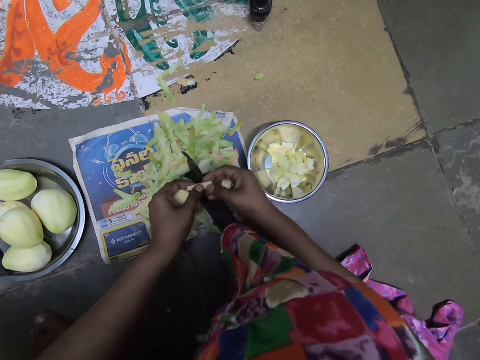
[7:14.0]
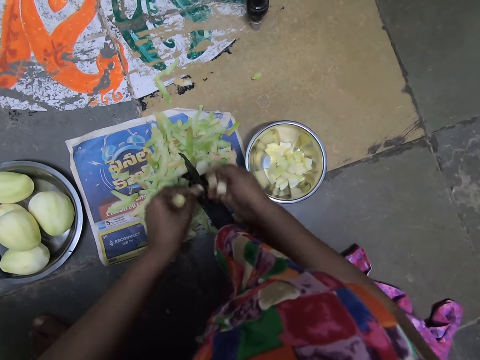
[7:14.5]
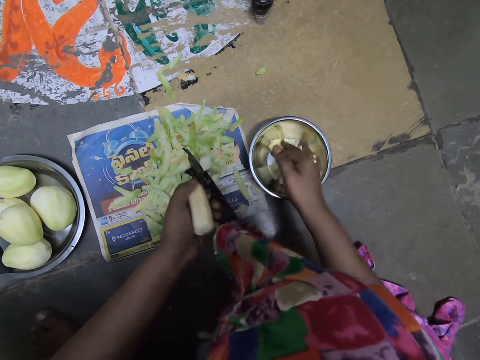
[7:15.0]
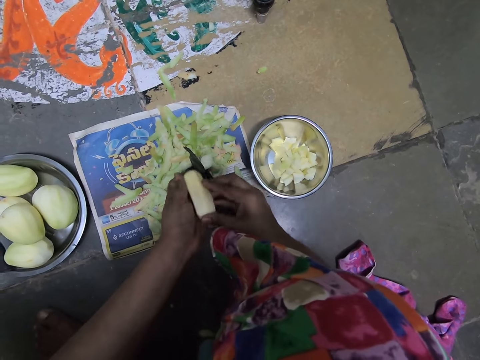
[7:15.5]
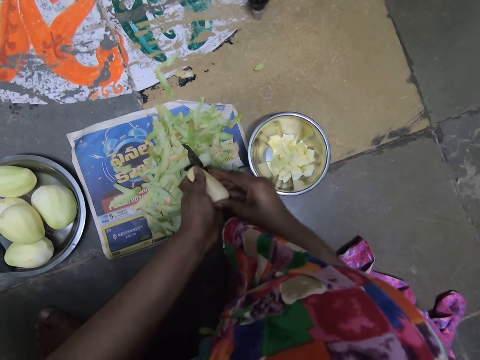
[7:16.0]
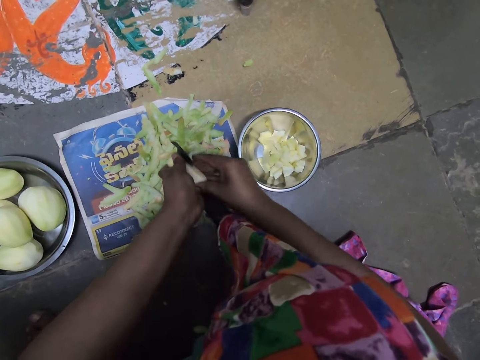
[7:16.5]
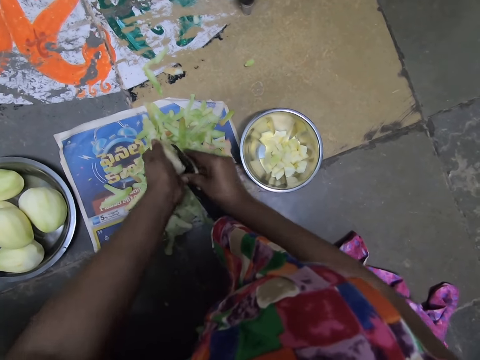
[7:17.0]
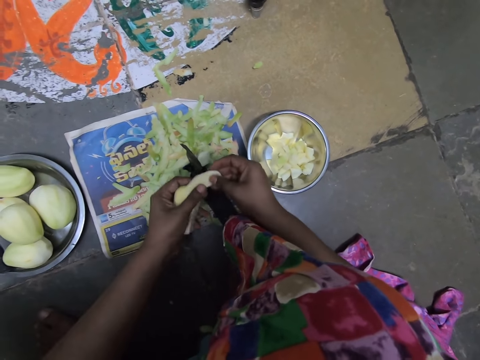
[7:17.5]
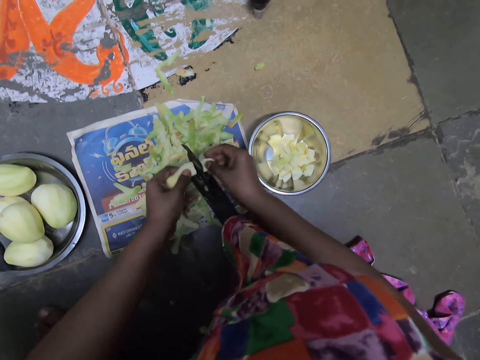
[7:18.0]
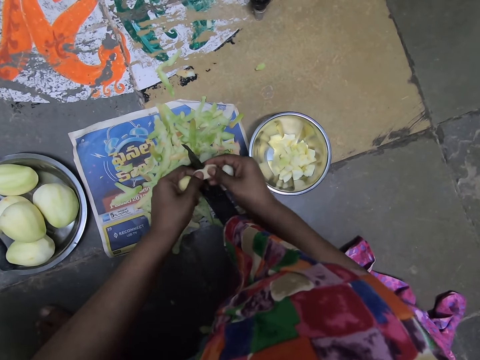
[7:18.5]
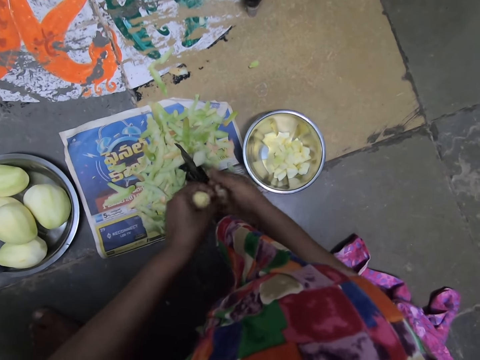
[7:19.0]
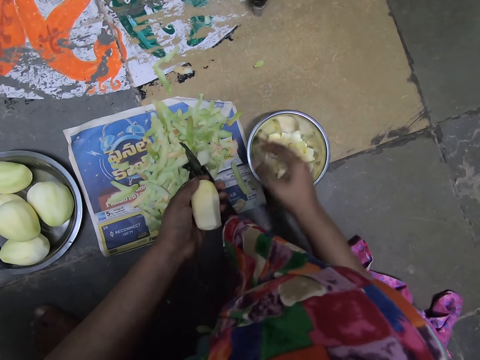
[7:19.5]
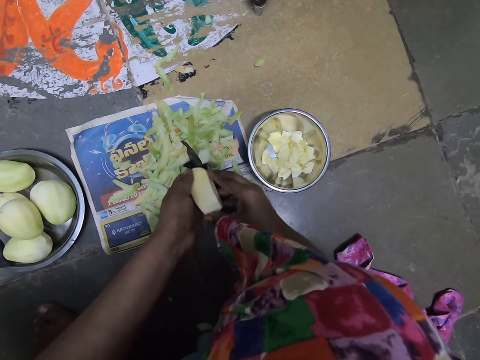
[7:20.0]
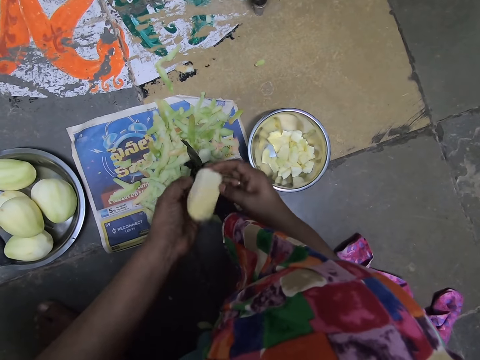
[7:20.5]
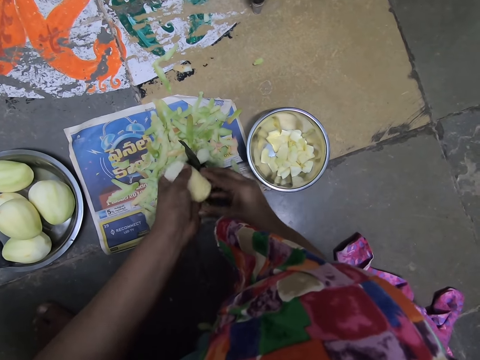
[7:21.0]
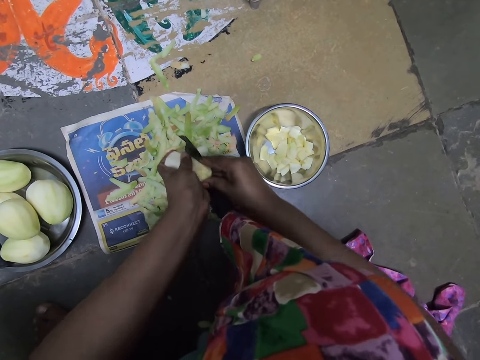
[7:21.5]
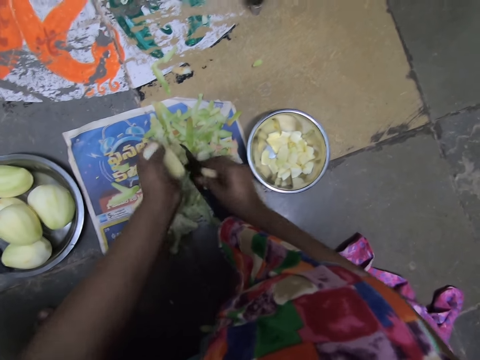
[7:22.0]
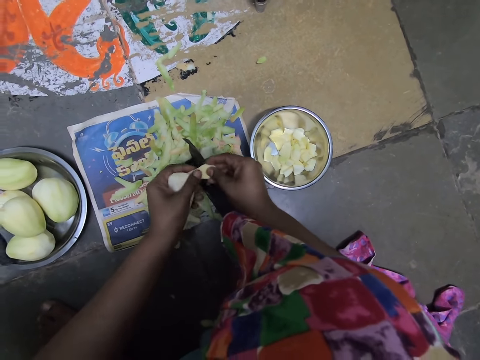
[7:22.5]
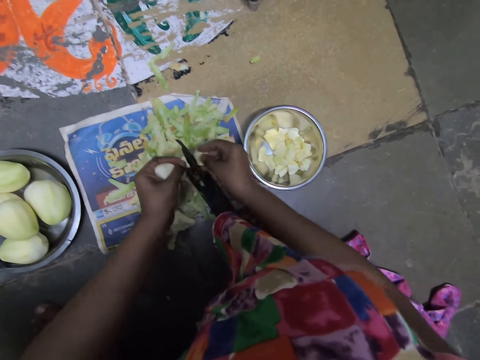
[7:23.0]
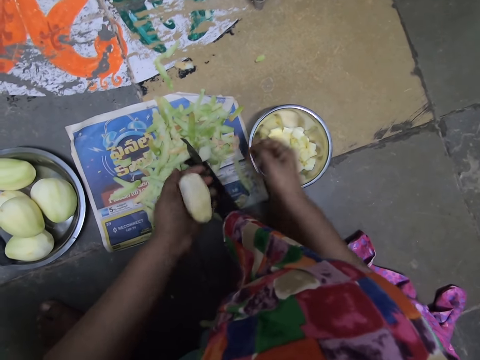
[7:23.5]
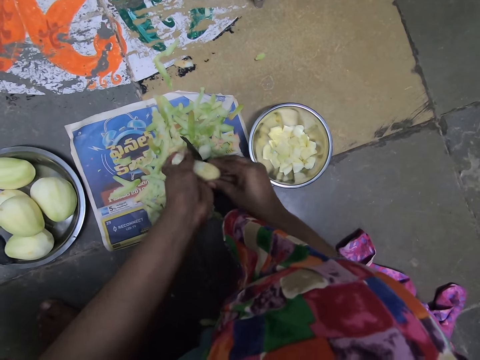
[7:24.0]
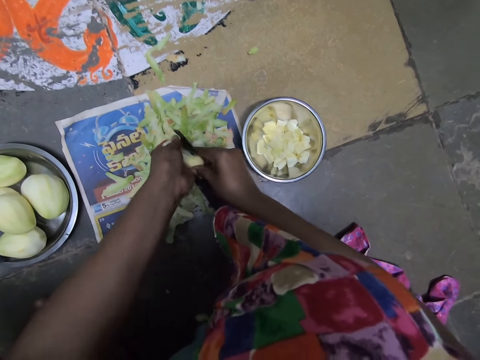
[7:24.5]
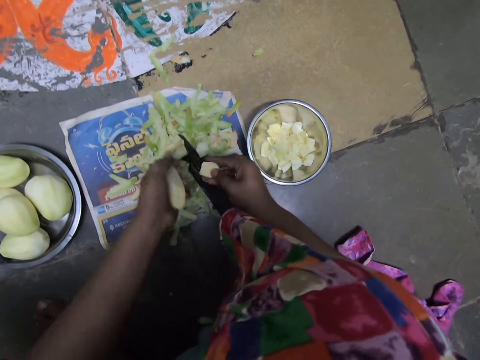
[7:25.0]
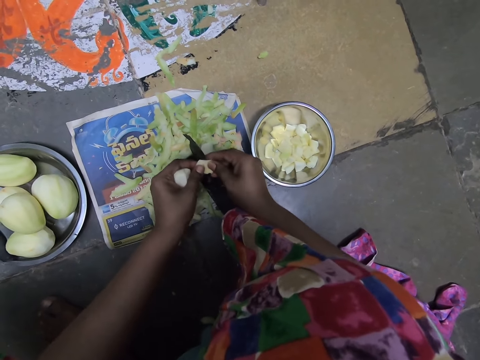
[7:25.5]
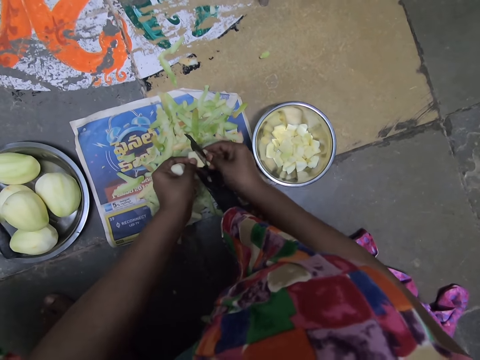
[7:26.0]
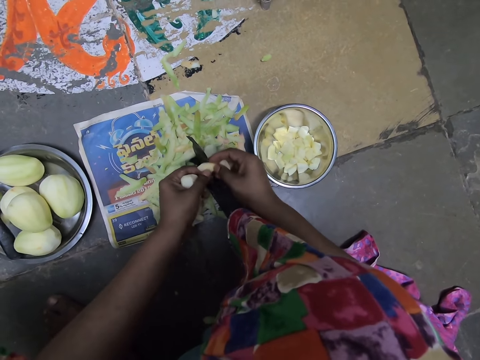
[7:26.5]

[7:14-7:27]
The camera wearer drops the pieces of mangos in the plate on the floor with her right hand. She chops the mango in both hands on the slicer. She drops the pieces of mangos in the plate on the floor with her right hand. She chops the mango in both hands on the slicer. She drops the pieces of mangos in the plate on the floor with her right hand. She chops the mango in both hands on the slicer.

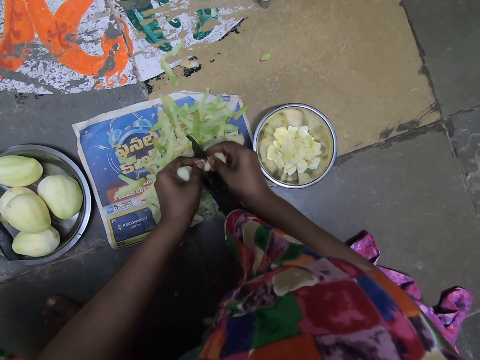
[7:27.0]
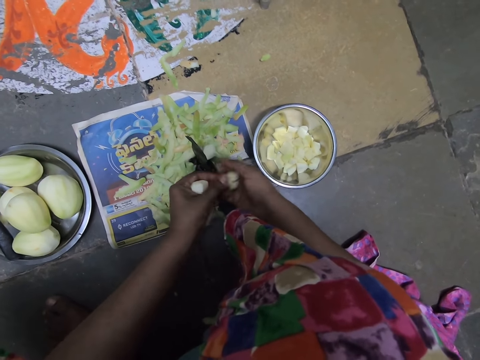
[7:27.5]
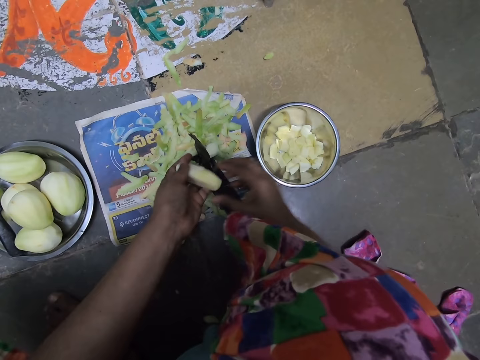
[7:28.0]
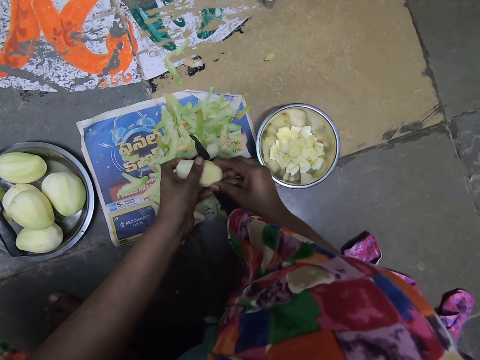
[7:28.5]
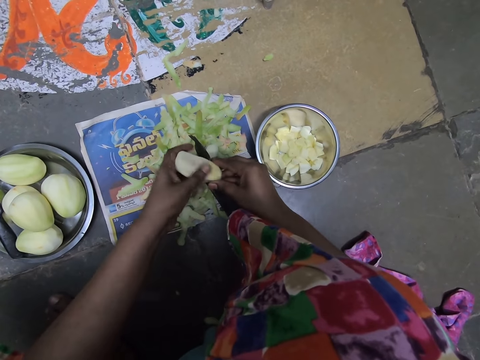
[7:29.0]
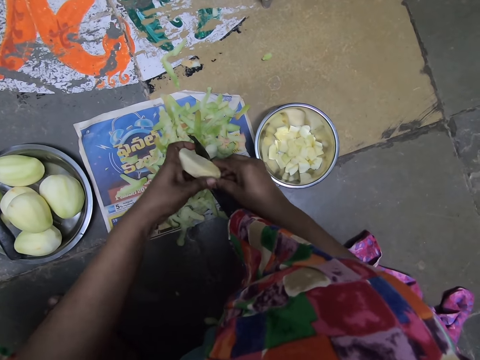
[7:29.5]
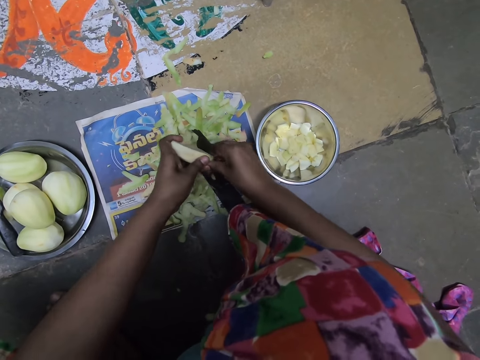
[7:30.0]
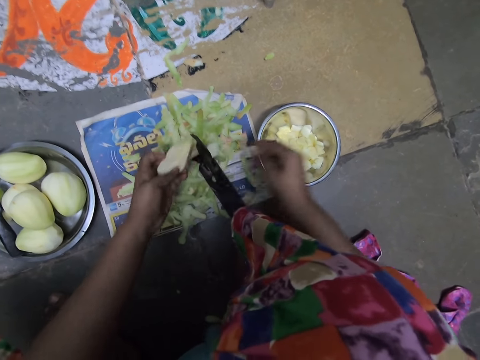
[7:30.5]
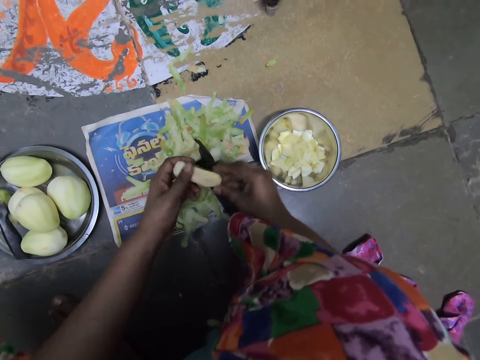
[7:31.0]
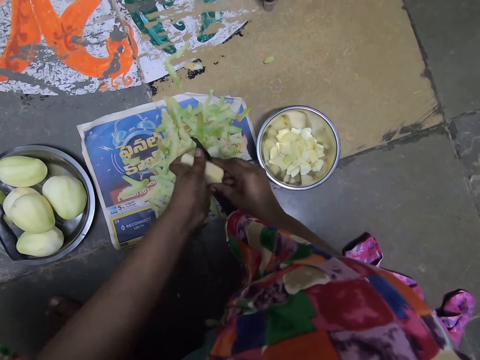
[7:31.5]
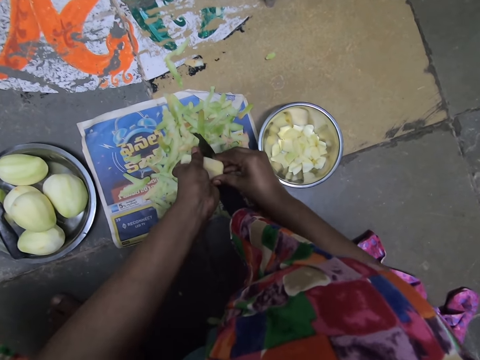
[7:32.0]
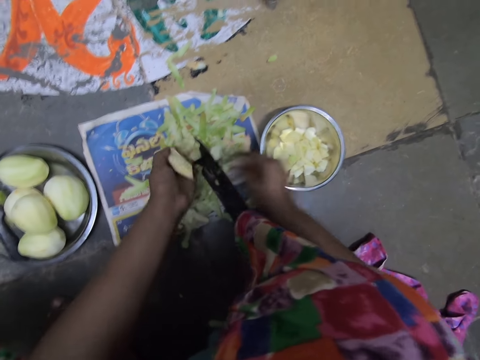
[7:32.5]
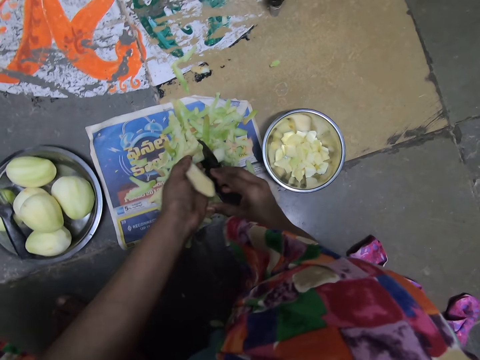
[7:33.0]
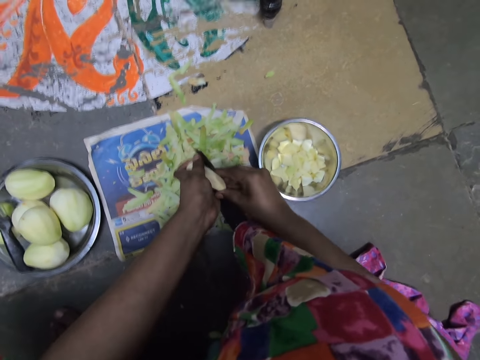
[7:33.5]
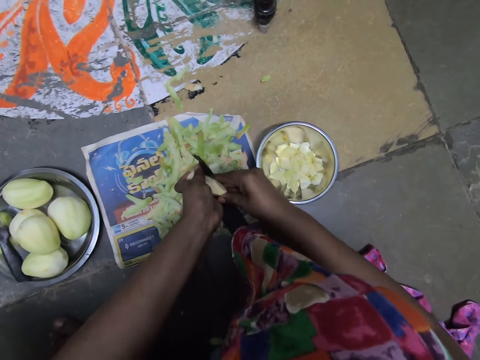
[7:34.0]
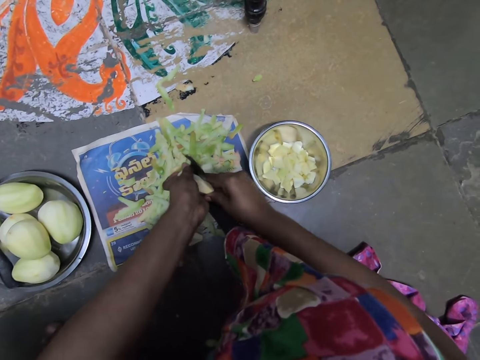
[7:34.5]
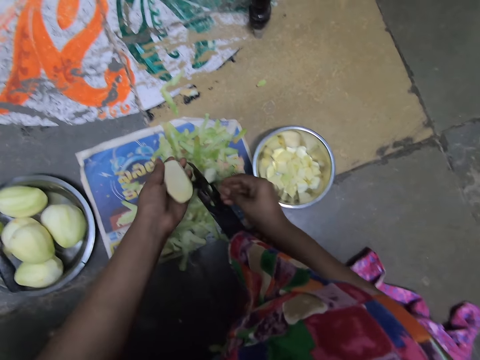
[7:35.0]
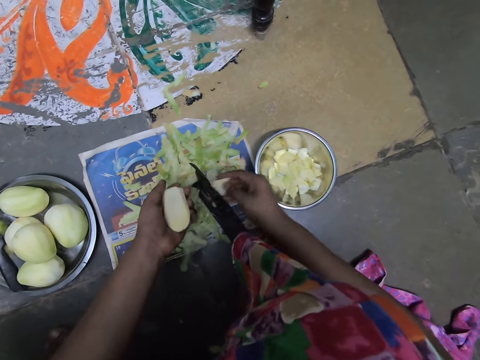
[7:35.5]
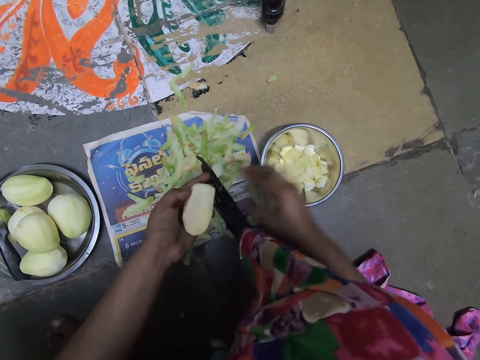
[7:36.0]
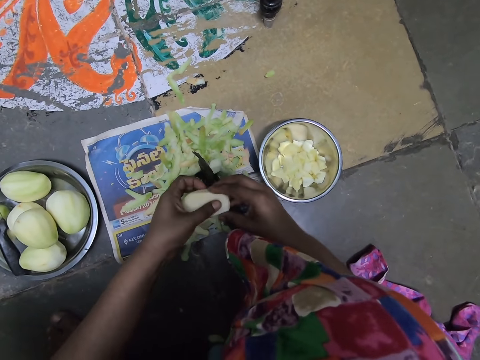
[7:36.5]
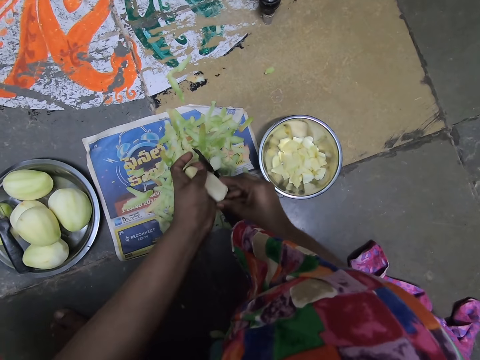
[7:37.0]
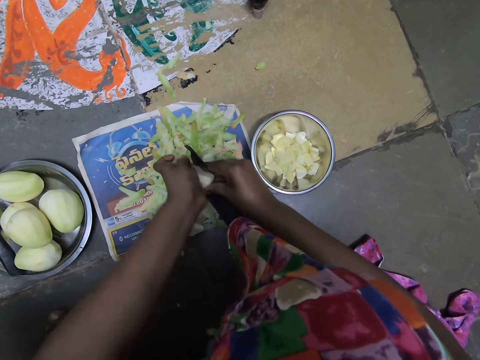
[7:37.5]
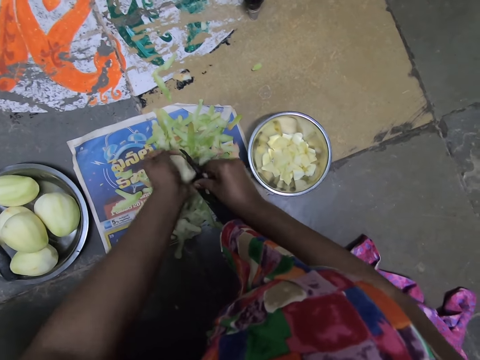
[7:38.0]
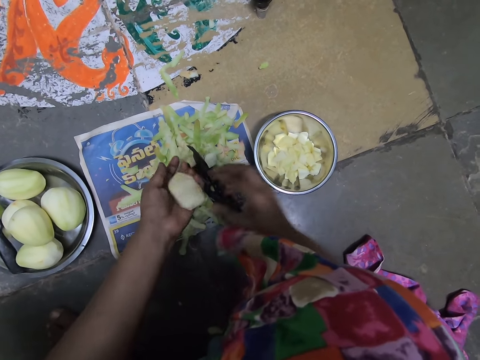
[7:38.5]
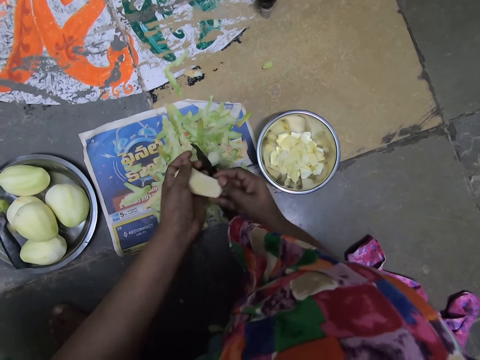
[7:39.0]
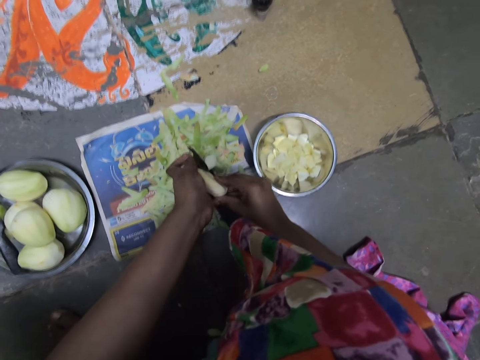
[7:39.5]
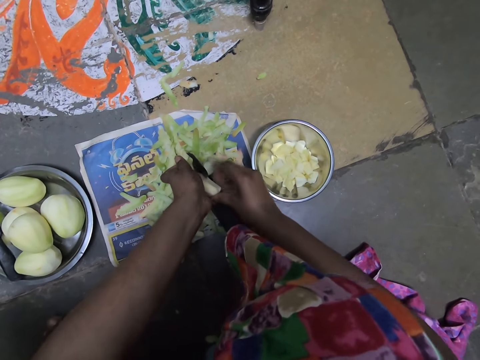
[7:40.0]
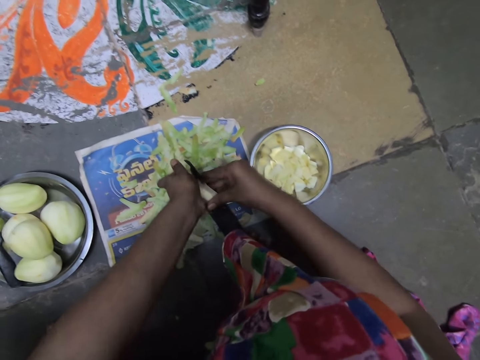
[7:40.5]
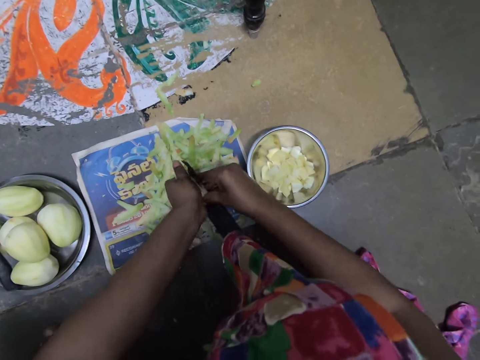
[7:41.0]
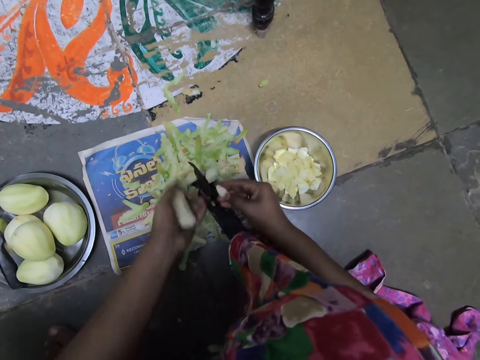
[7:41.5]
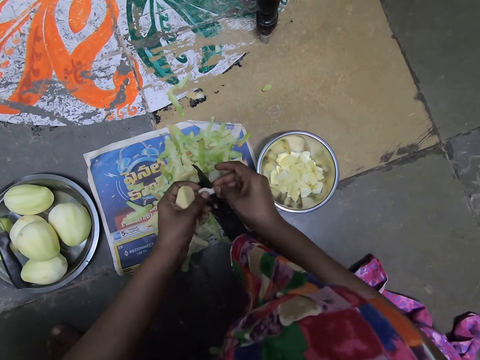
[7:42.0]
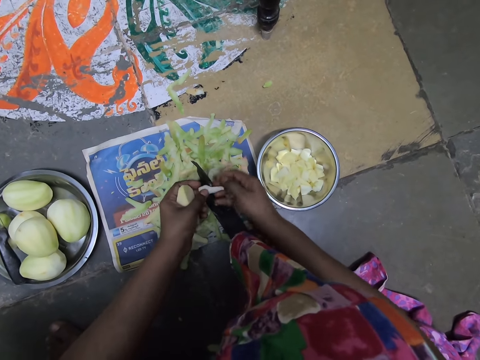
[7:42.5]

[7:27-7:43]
The camera wearer drops the pieces of mangos in the plate on the floor with her right hand. She holds the piece of the mango with both hands on the cutter or slicer. She chops the mango in both hands on the slicer. She drops the pieces of mangos in the plate on the floor with her right hand. She chops the mango in both hands on the slicer. She holds the piece of the mango with both hands on the cutter. She drops the piece of mangos in the plate on the floor with her right hand. She chops the mango in both hands on the slicer and holds the piece of the mango with both hands on the cutter. She drops the pieces of mangos in the plate on the floor with her right hand. She converses with a person. The camera wearer chops the mango in both hands on the slicer. She drops the piece of mango in the plate on the floor with her right hand. She chops the mango in both hands on the slicer.
